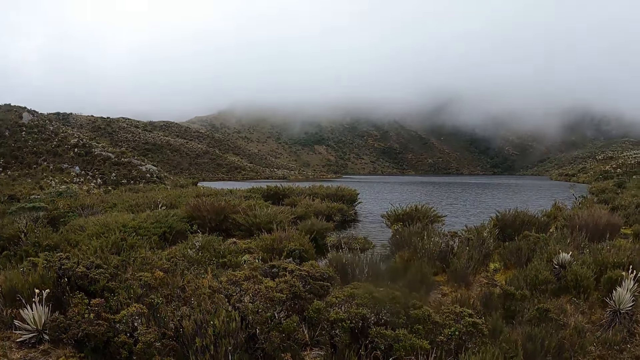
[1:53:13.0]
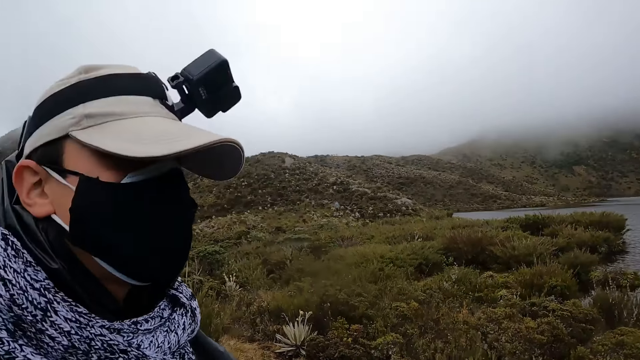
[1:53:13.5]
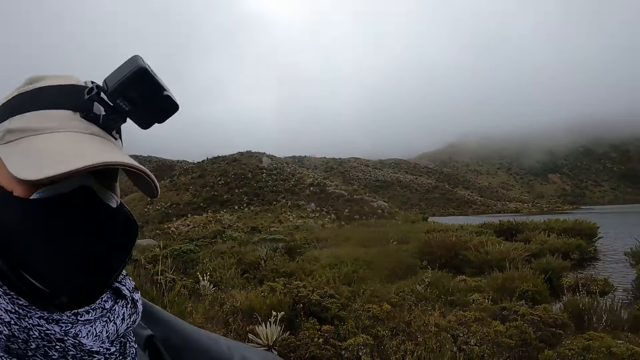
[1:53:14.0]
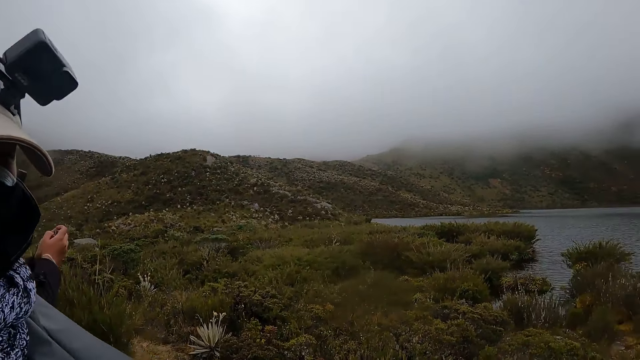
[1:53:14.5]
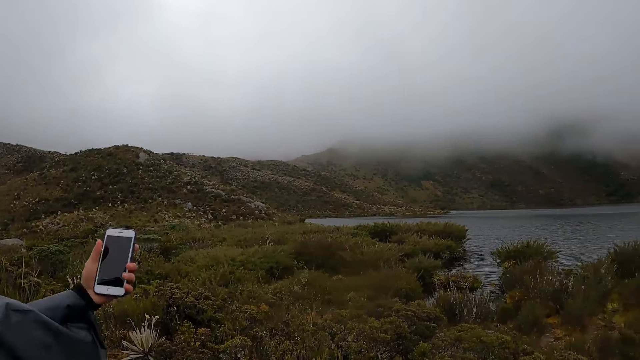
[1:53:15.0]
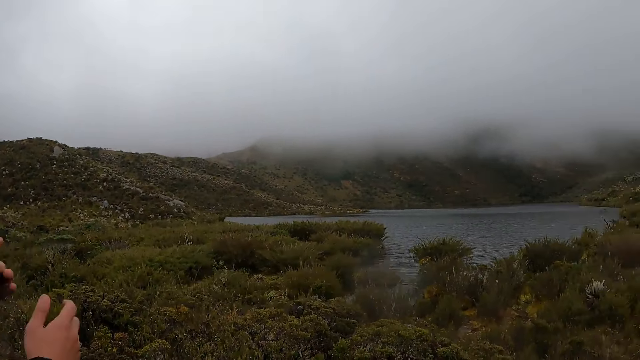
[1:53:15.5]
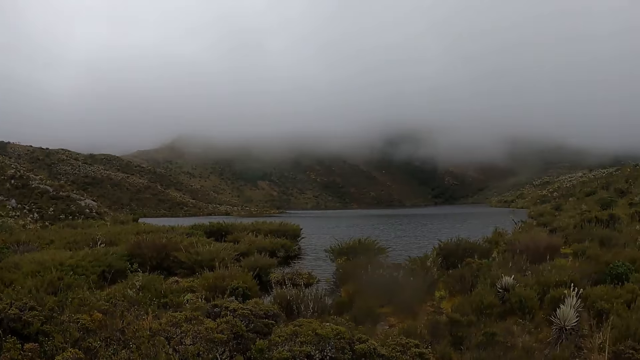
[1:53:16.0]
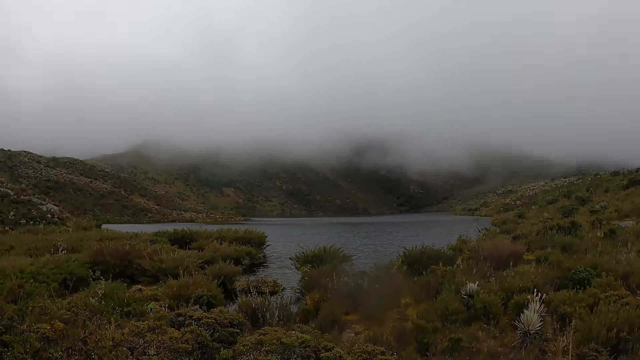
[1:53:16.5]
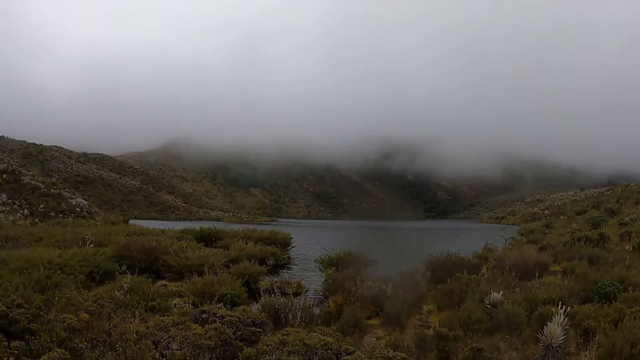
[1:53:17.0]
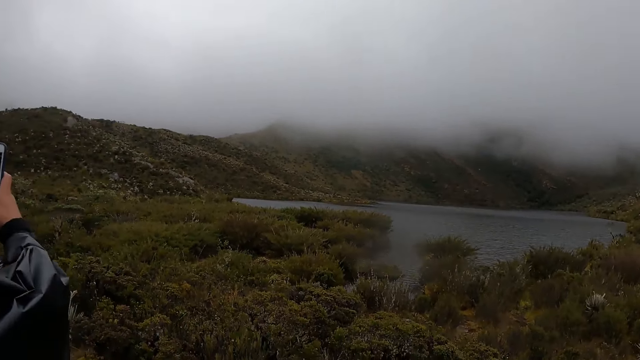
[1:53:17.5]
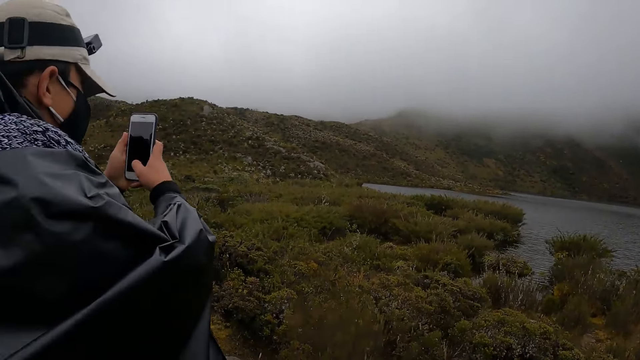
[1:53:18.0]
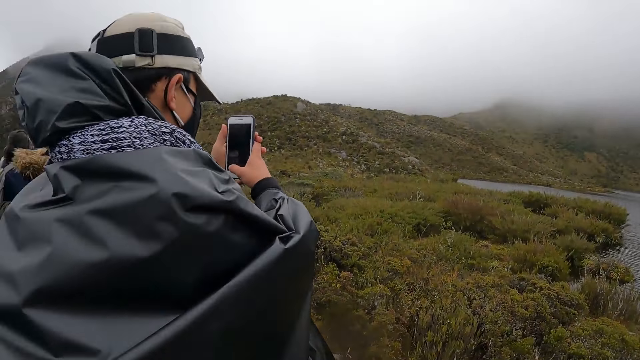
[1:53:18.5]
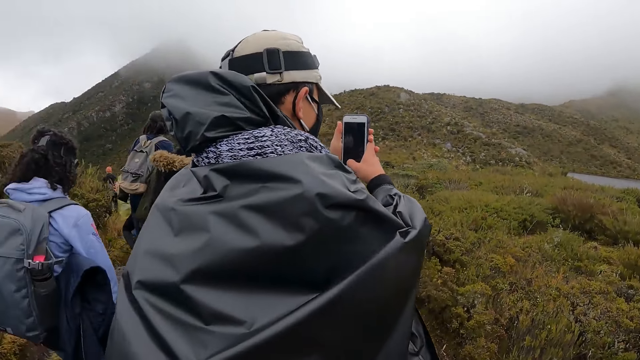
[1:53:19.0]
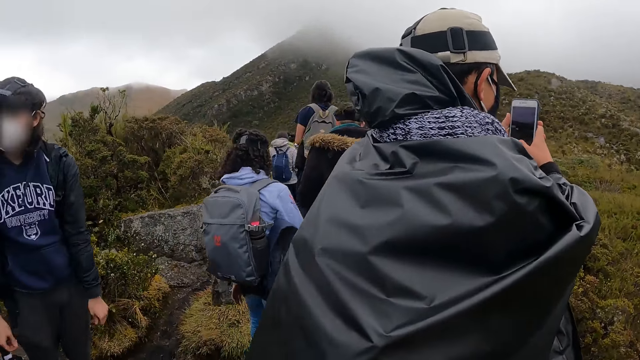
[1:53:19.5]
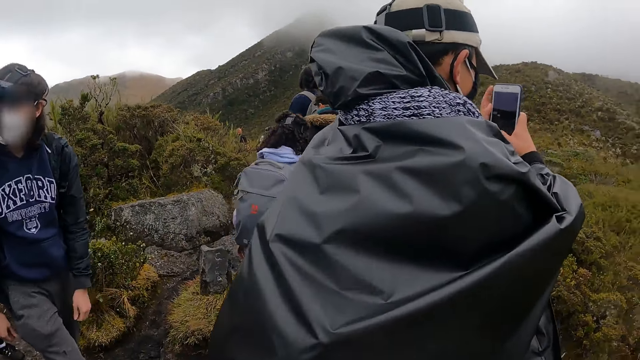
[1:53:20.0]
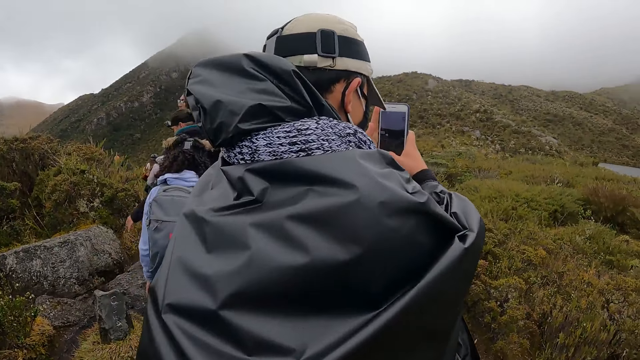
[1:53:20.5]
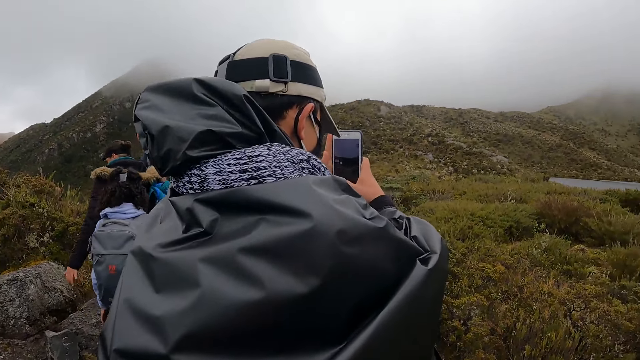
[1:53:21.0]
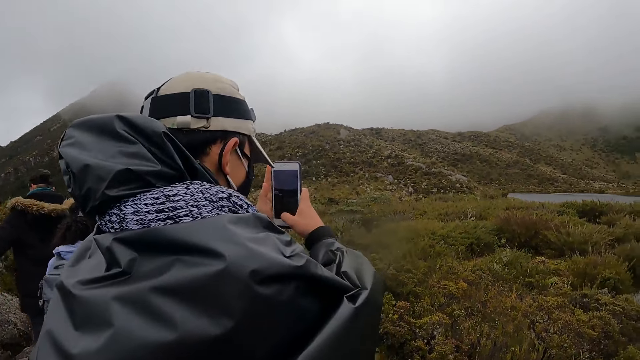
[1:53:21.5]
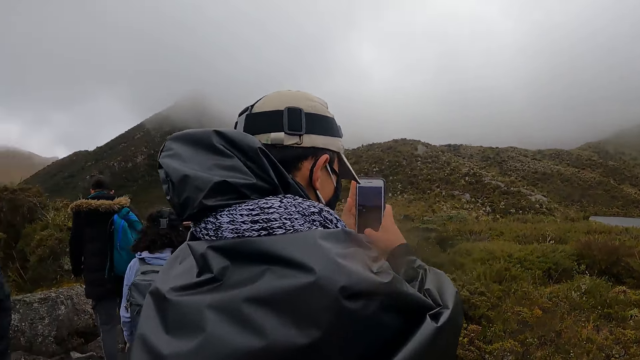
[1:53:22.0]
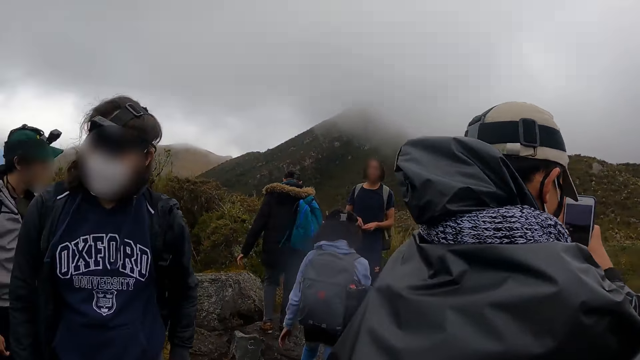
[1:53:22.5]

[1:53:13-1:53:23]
A man interacts with the camera wearer. The man operates the phone with his hands. A lady walks around.

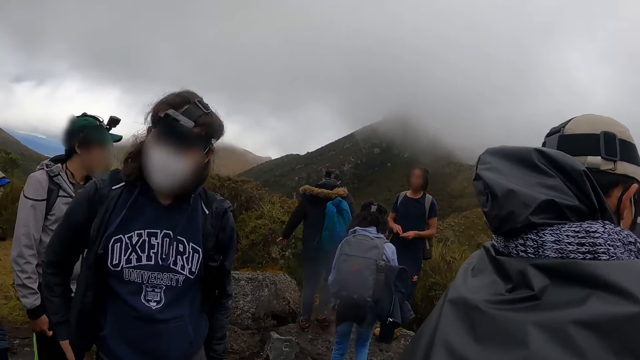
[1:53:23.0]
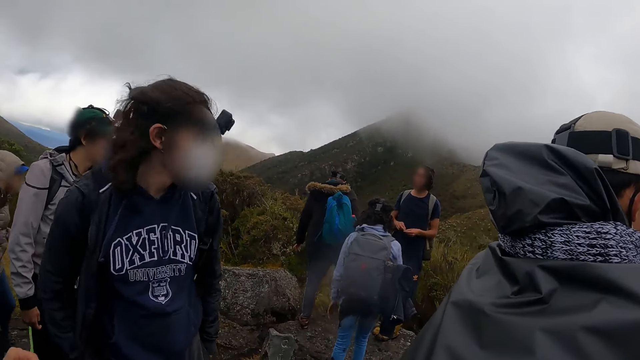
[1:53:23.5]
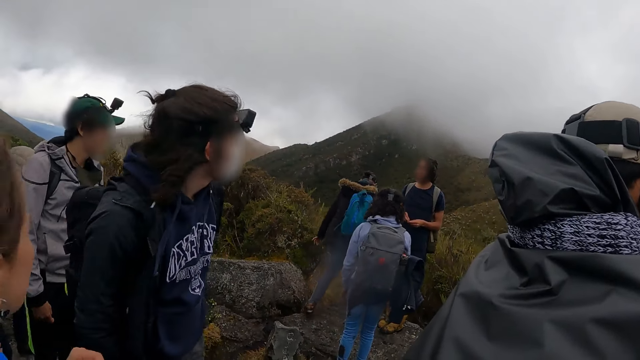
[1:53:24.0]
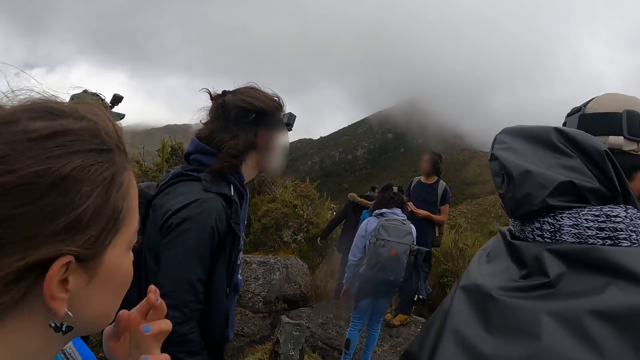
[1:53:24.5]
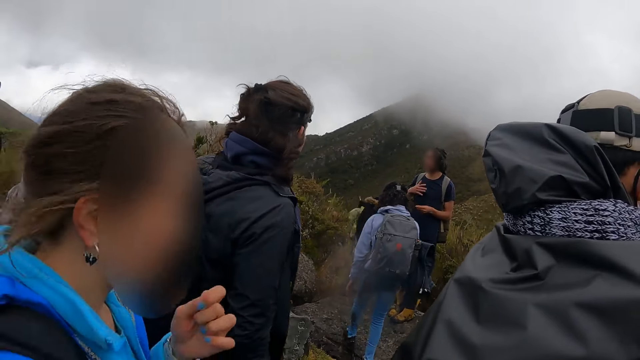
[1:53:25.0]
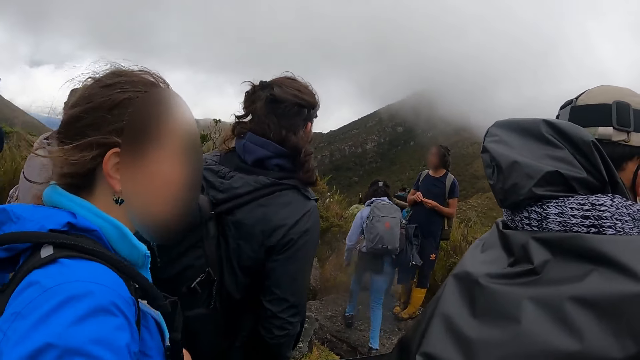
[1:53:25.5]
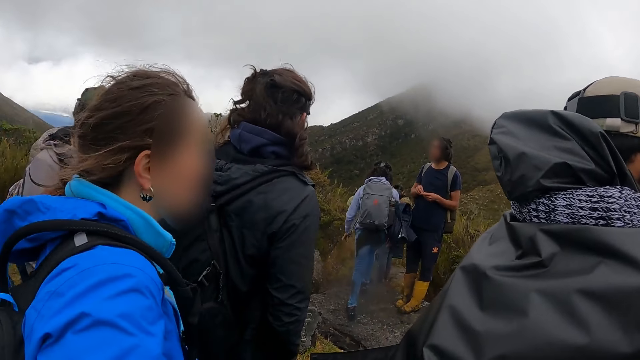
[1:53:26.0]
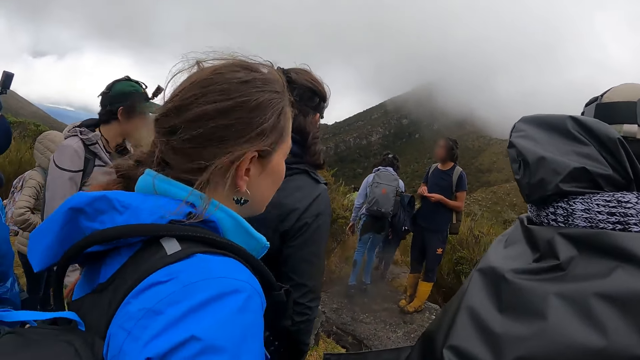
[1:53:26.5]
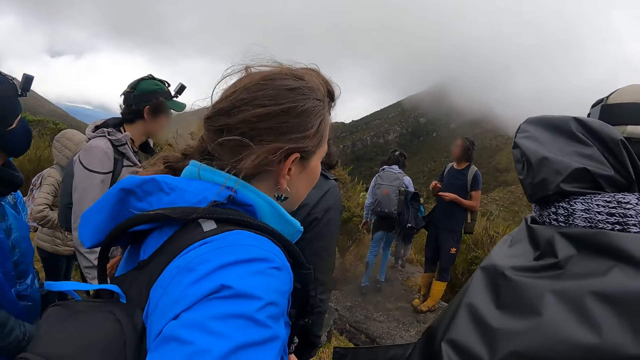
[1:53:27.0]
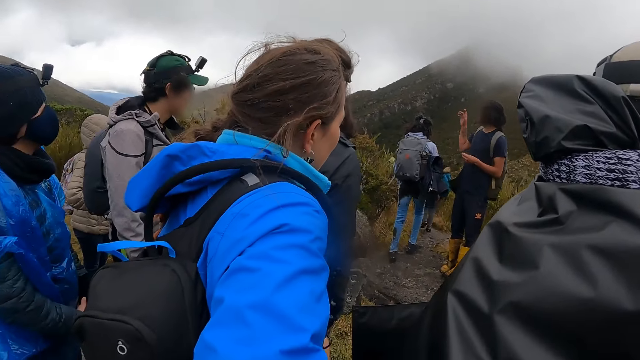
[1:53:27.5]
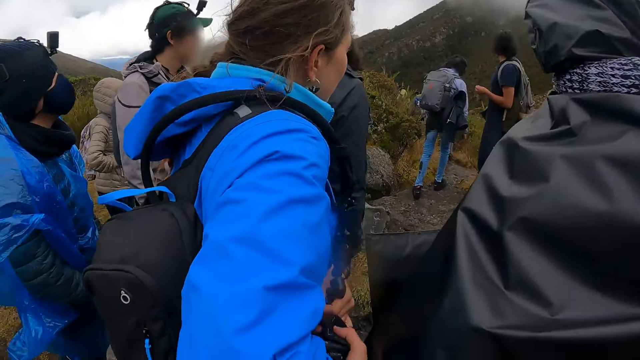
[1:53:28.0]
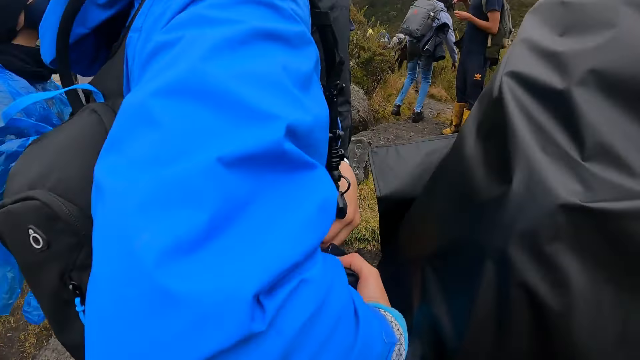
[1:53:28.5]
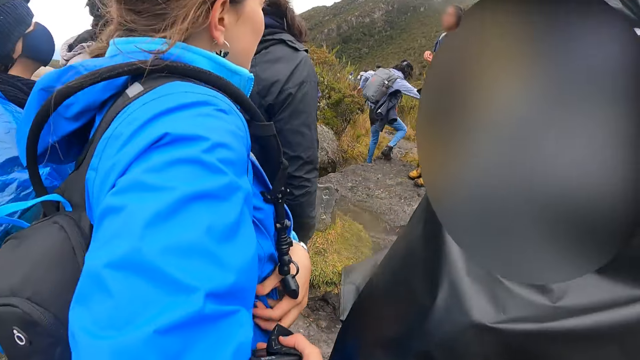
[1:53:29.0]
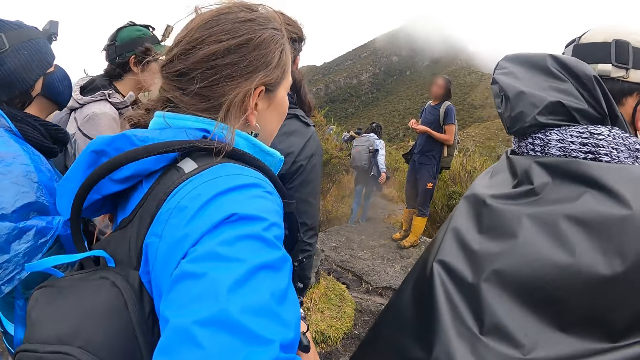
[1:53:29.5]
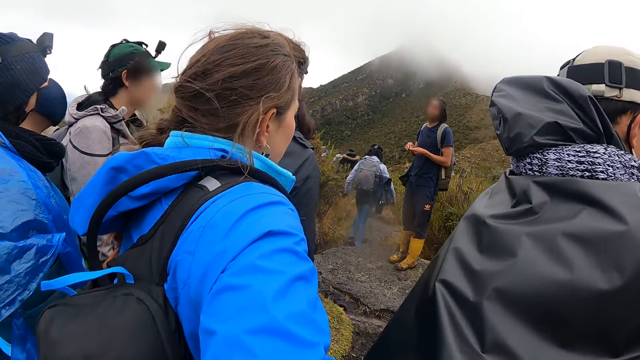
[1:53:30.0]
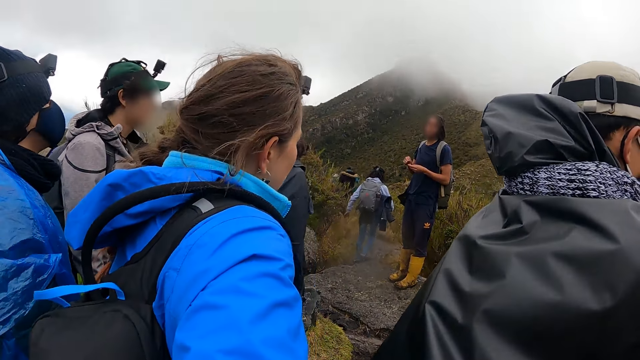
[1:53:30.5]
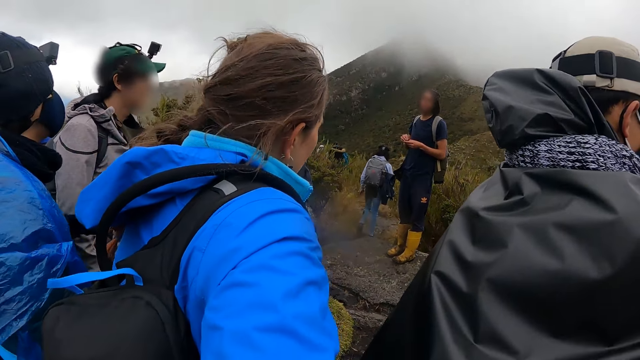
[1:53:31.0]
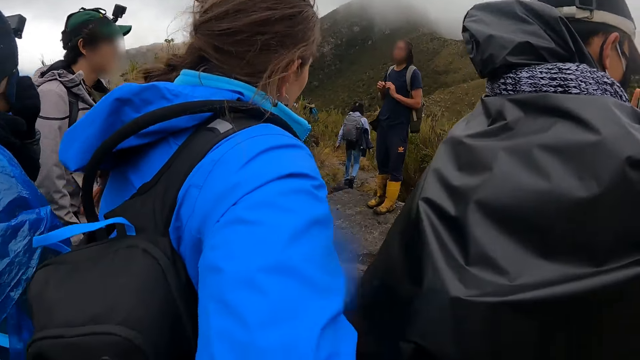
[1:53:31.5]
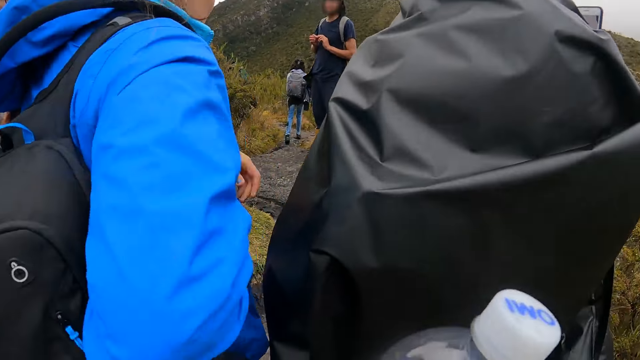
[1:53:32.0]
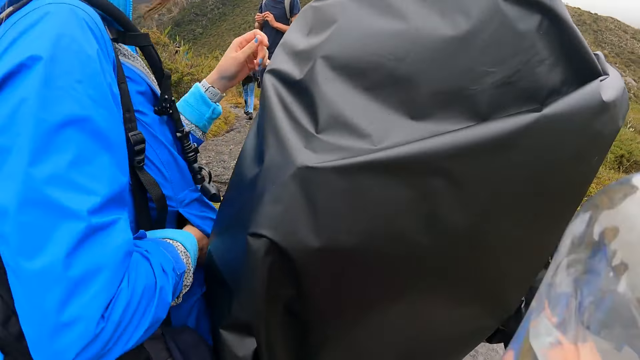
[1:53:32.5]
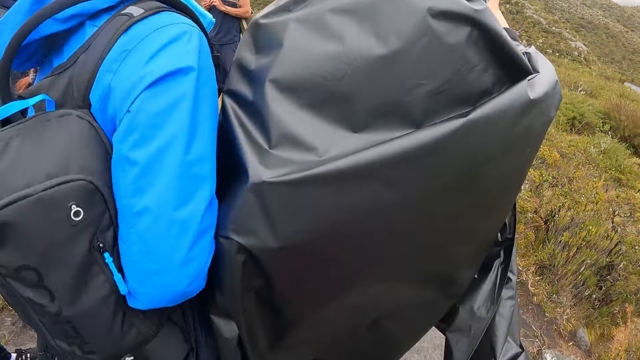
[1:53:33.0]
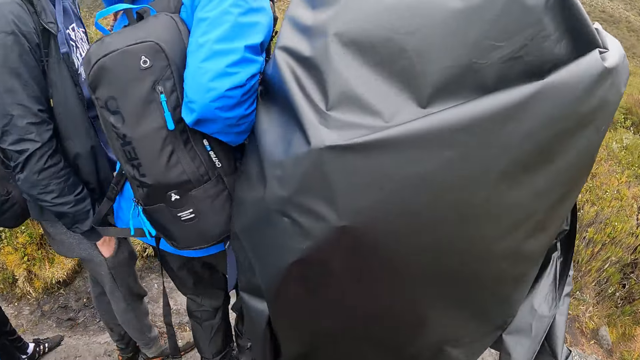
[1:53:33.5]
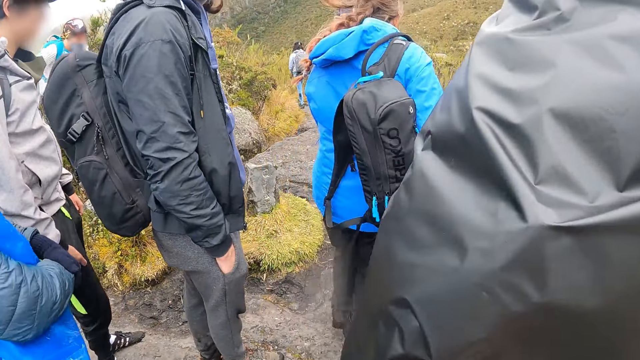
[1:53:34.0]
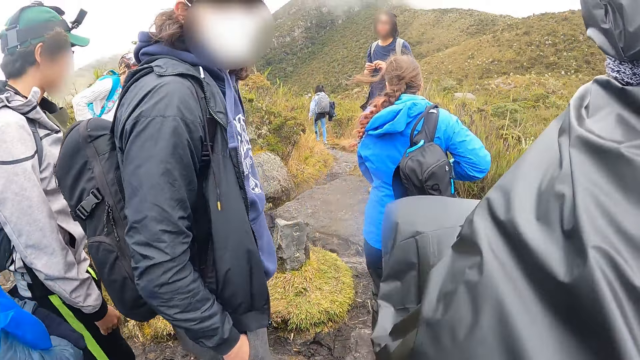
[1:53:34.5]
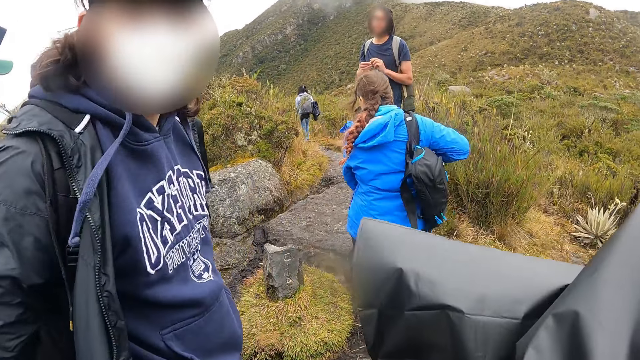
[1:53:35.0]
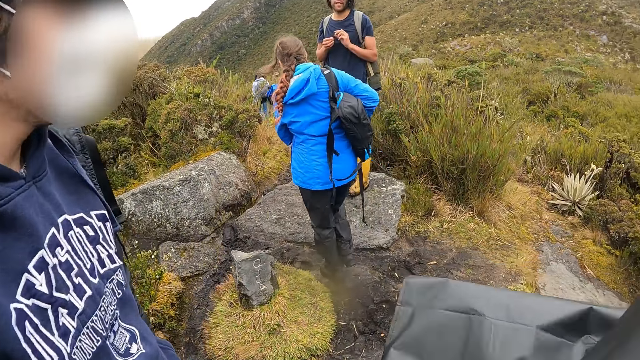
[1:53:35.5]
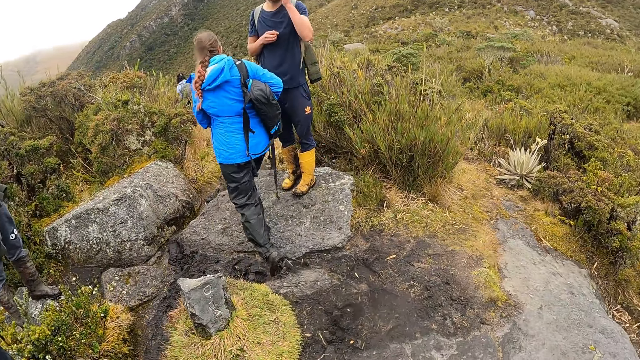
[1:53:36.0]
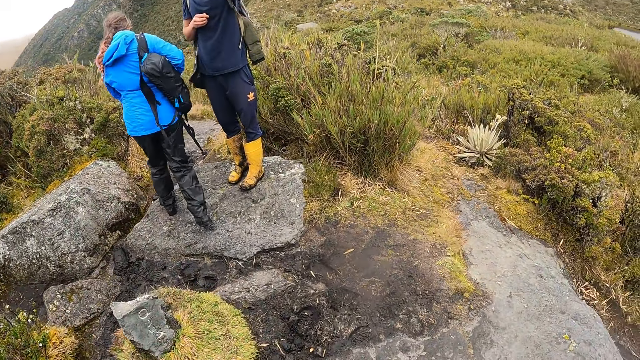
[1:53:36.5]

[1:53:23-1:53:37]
A lady moves around. A man walks around. The camera wearer lifts a bottle. The lady walks around. A woman walks on a hill.
